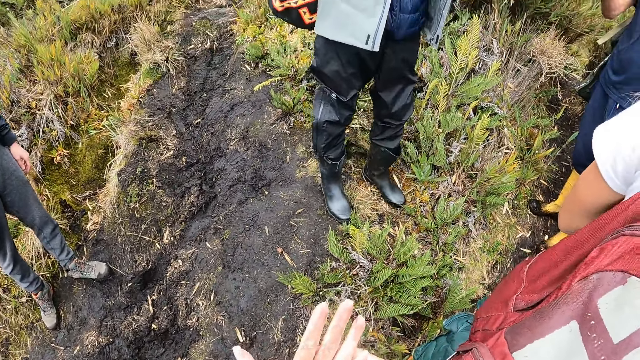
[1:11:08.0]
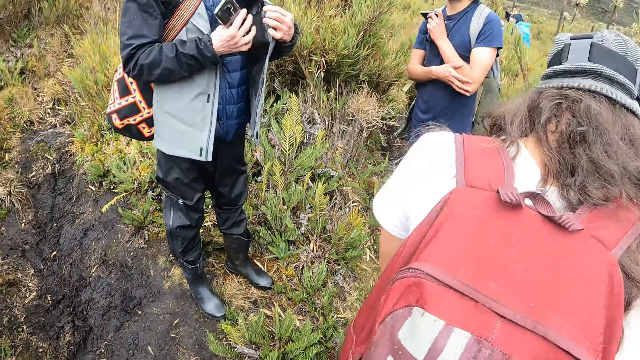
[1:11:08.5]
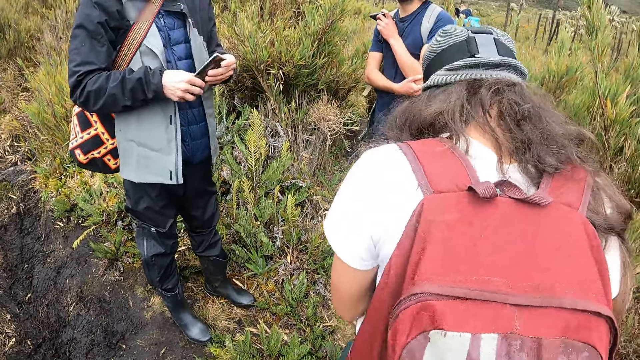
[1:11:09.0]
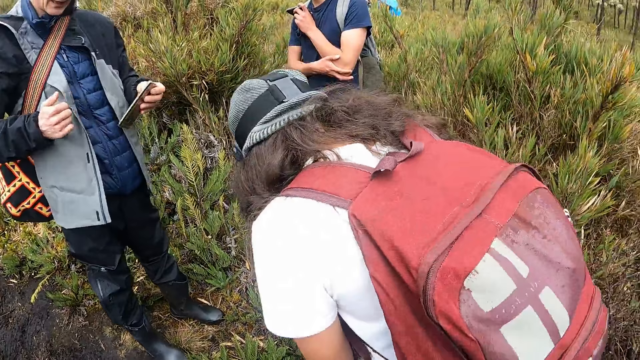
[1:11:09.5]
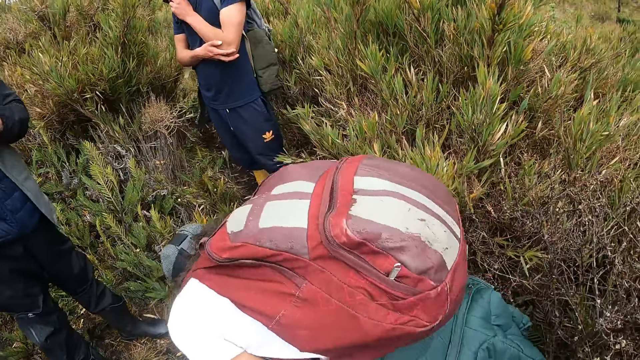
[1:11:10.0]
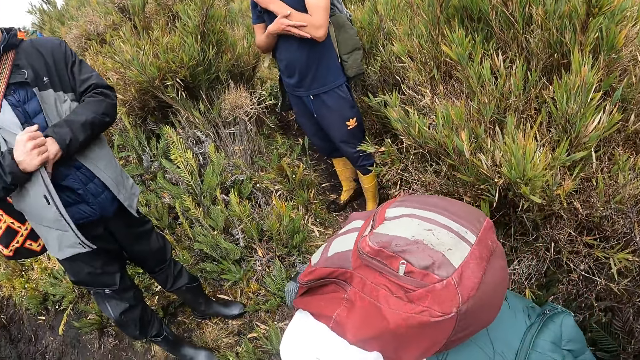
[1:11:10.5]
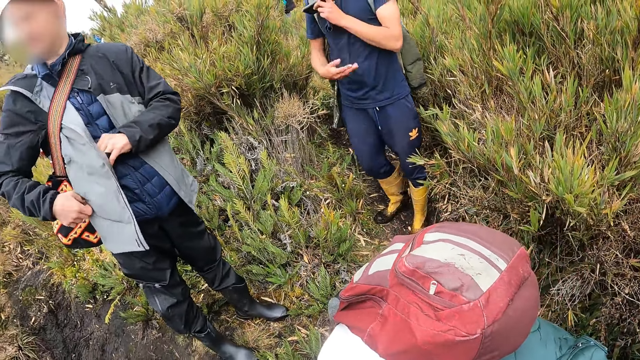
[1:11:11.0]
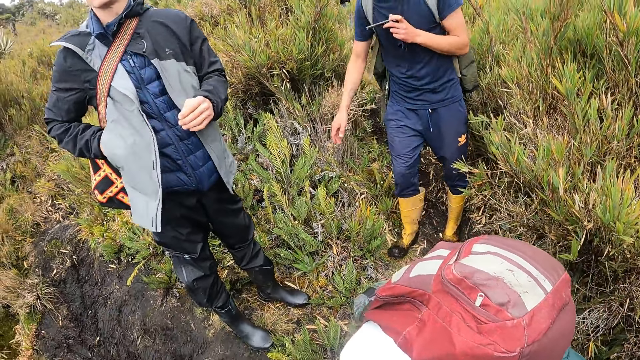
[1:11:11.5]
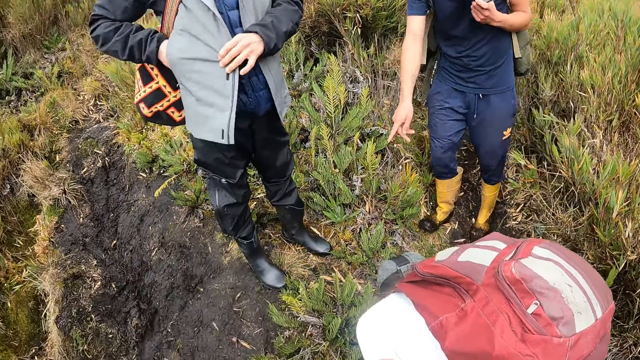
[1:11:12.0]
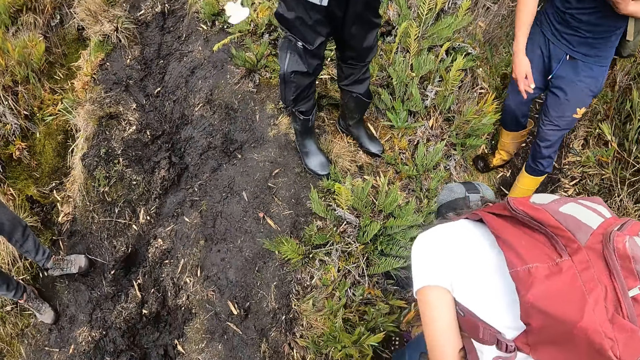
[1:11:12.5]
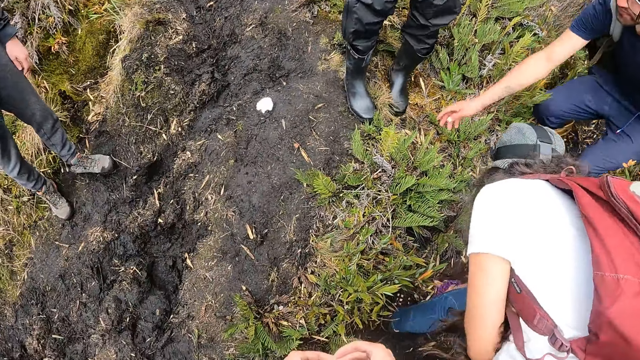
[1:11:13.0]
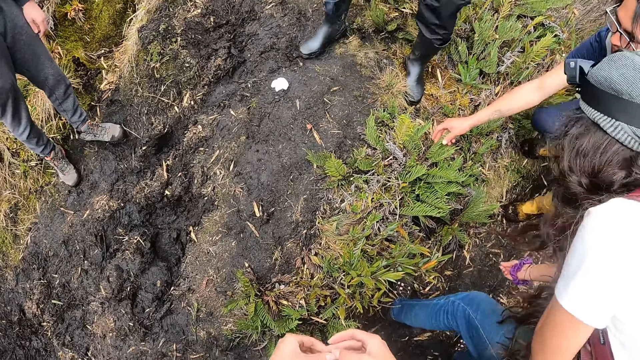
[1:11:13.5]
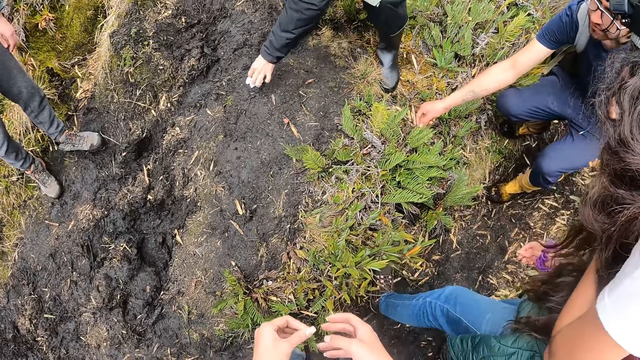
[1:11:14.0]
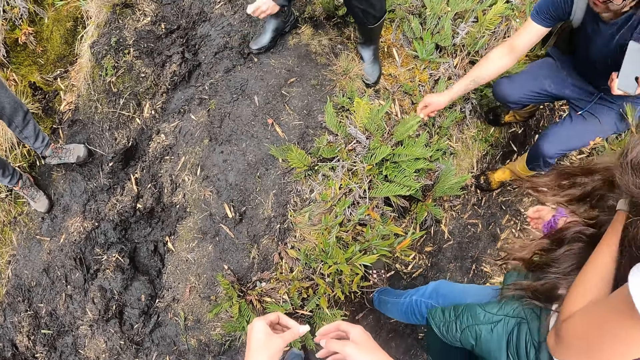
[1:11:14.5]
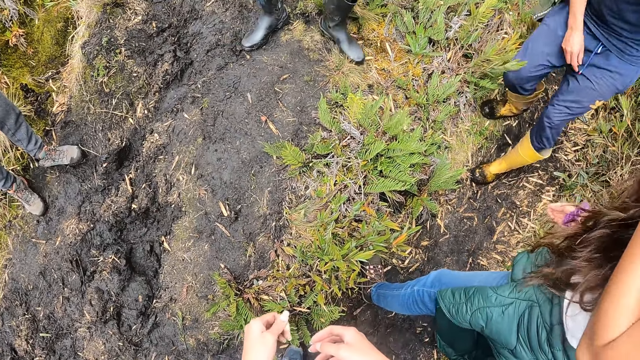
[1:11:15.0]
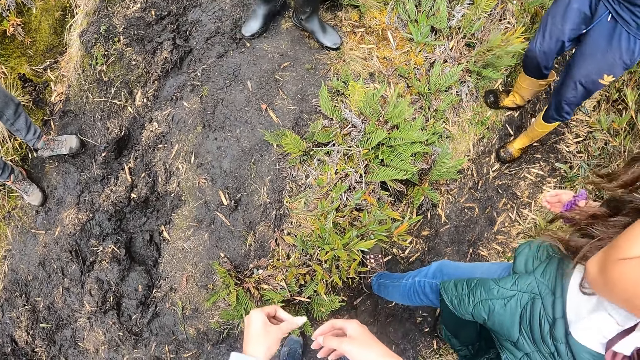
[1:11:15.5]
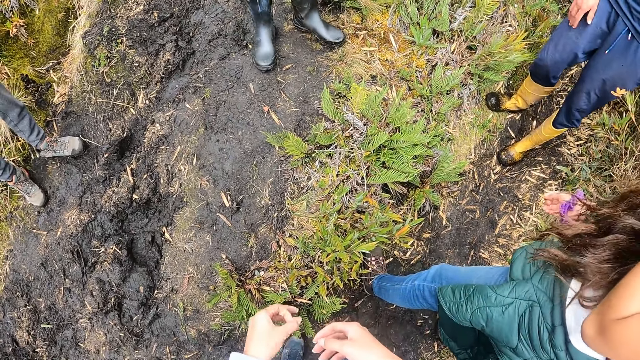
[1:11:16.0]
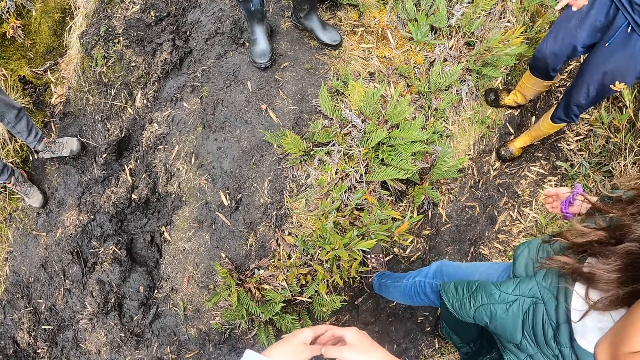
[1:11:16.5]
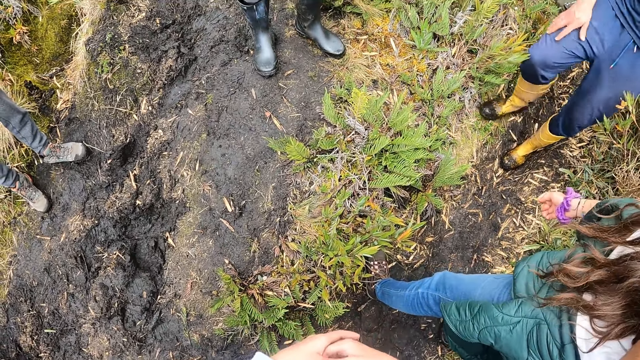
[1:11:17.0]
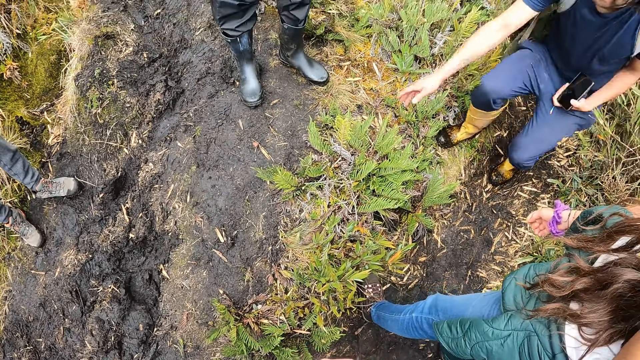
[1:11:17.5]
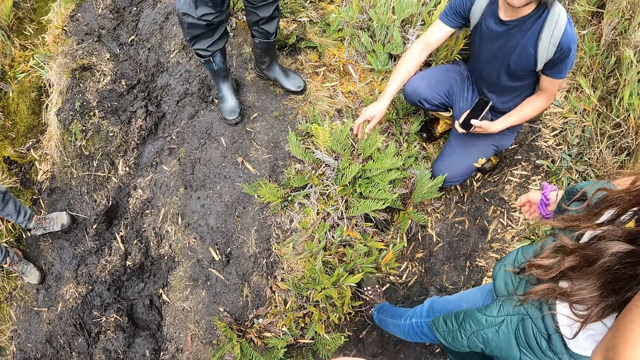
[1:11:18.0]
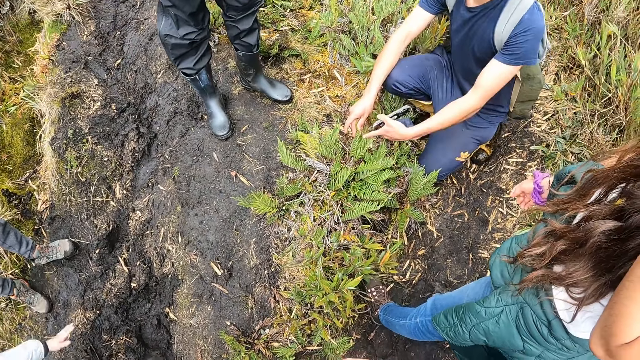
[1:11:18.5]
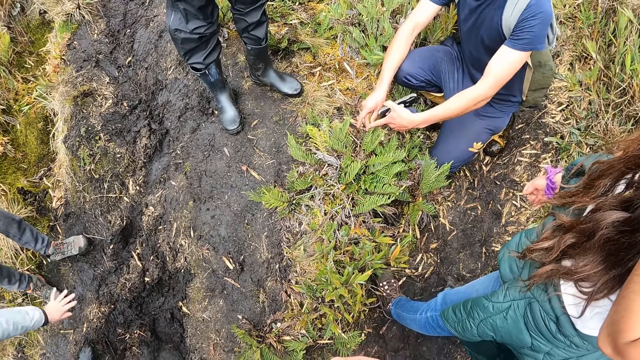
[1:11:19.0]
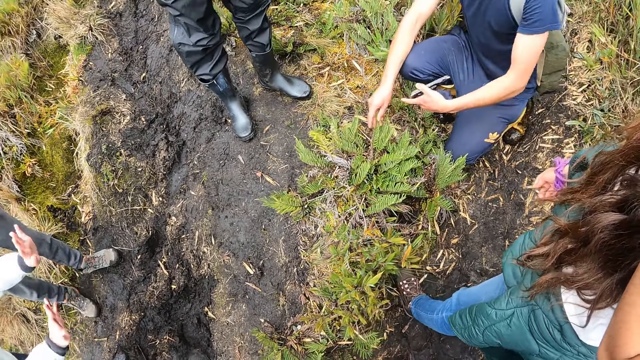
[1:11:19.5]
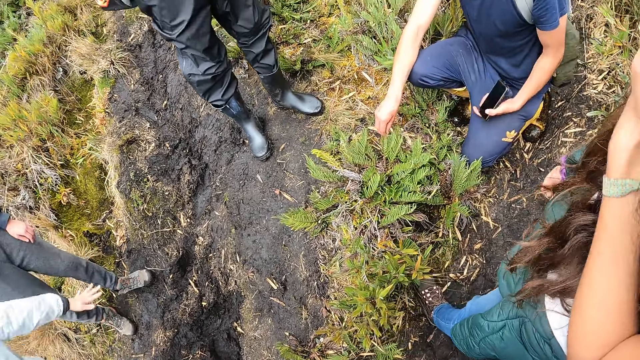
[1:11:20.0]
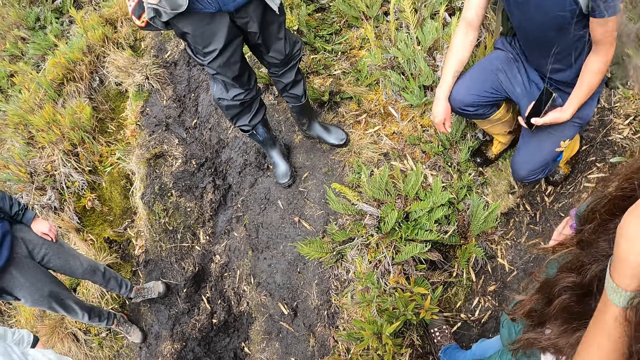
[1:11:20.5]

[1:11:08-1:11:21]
The man inserts a phone in his jacket with his left hand. A woman picks up a leaf from the field with her right hand. Another man touches the grasses on the field with his right hand. The first man picks up a handkerchief from the ground with his left hand. The other man touches the grasses on the field with his hands.

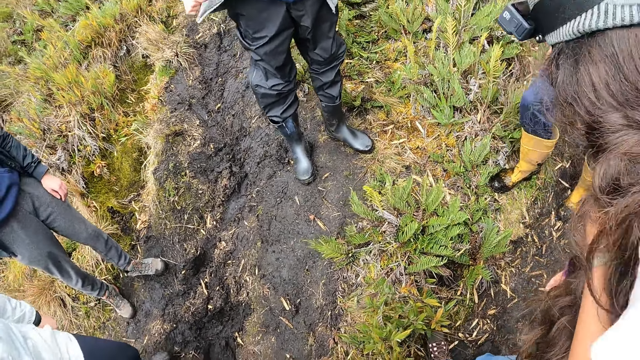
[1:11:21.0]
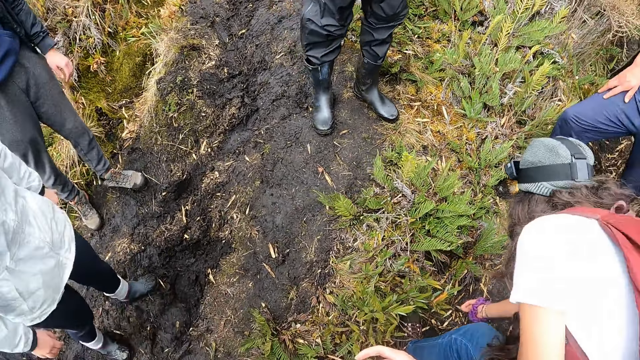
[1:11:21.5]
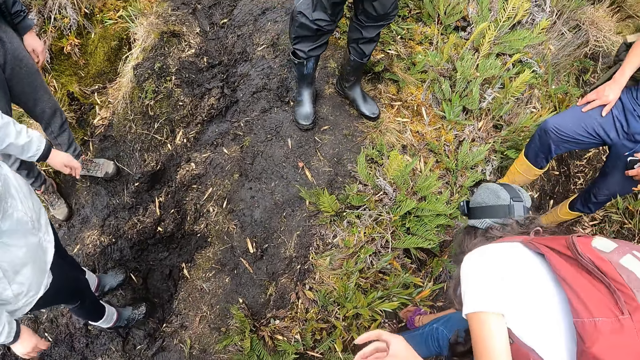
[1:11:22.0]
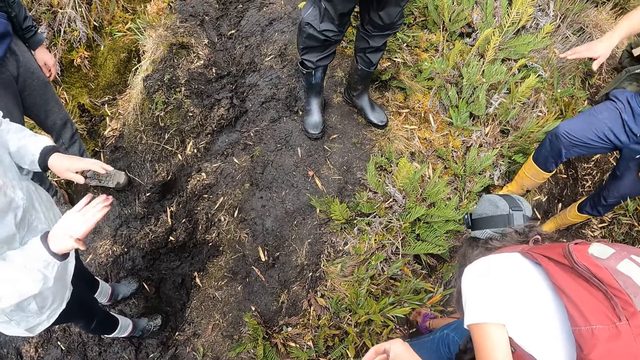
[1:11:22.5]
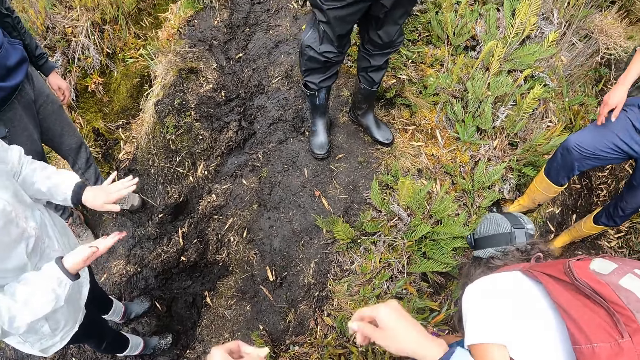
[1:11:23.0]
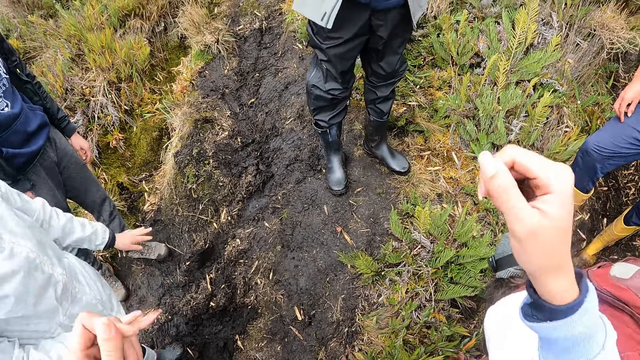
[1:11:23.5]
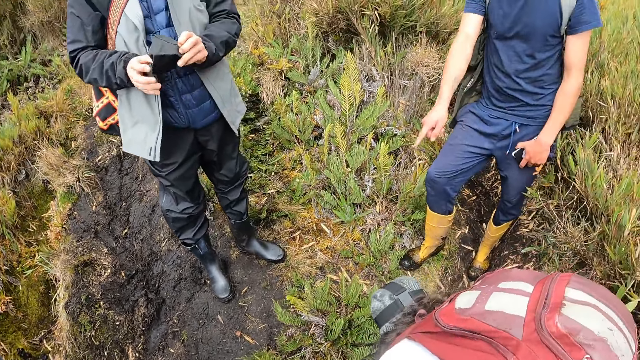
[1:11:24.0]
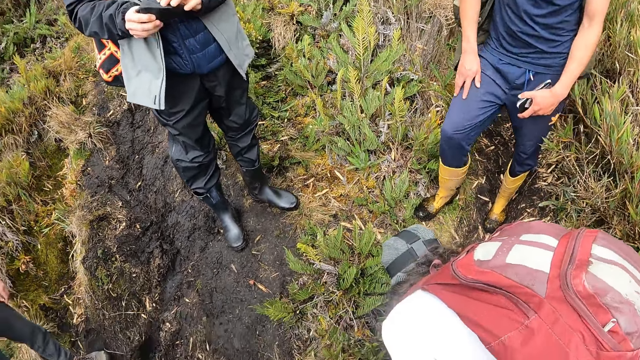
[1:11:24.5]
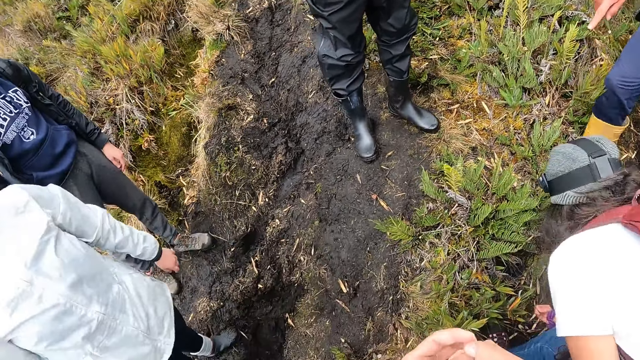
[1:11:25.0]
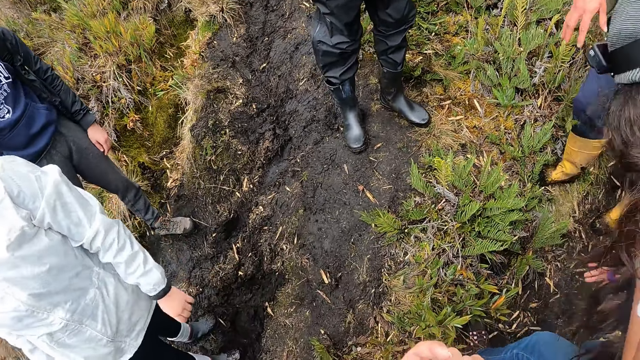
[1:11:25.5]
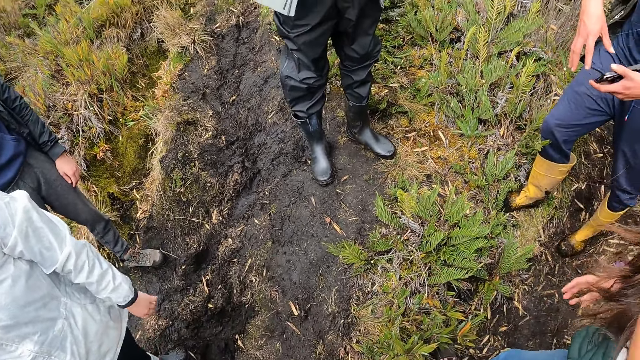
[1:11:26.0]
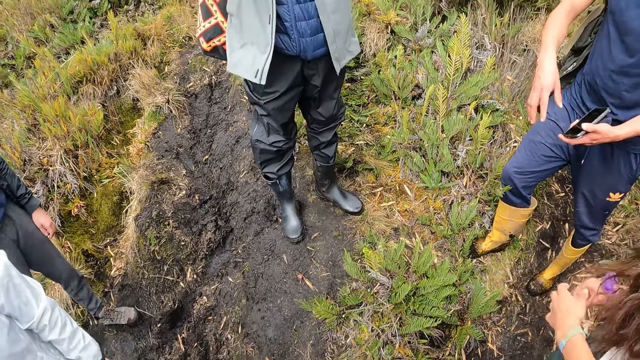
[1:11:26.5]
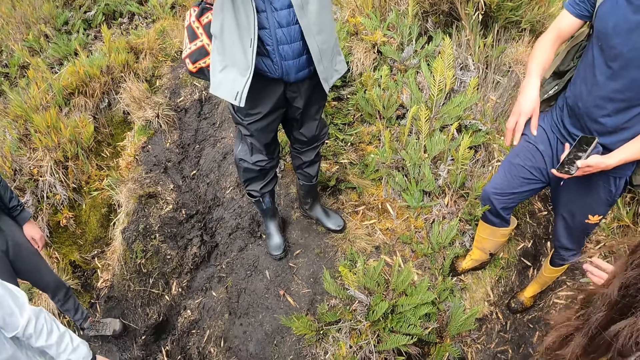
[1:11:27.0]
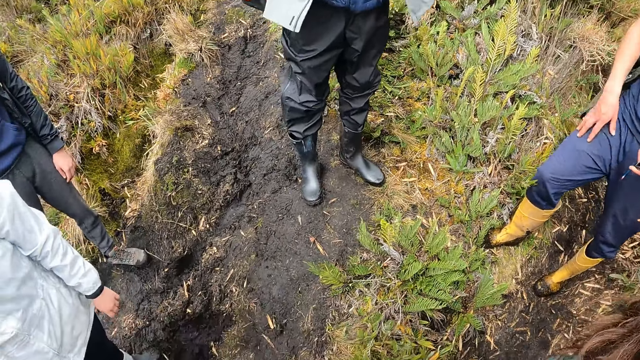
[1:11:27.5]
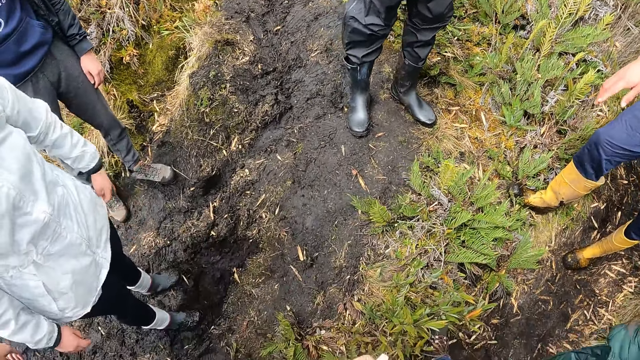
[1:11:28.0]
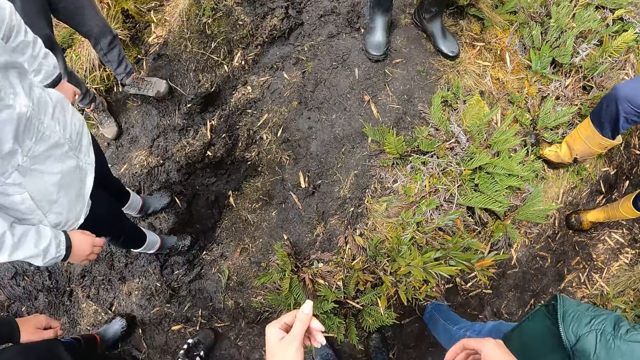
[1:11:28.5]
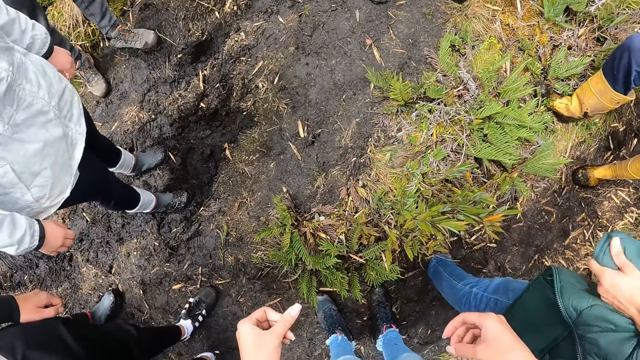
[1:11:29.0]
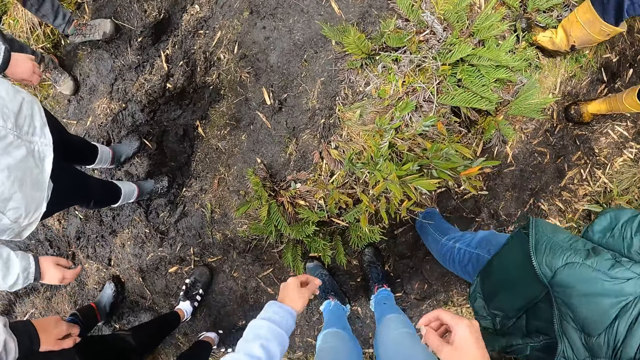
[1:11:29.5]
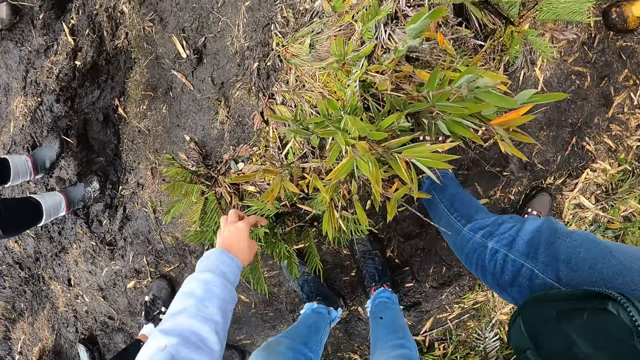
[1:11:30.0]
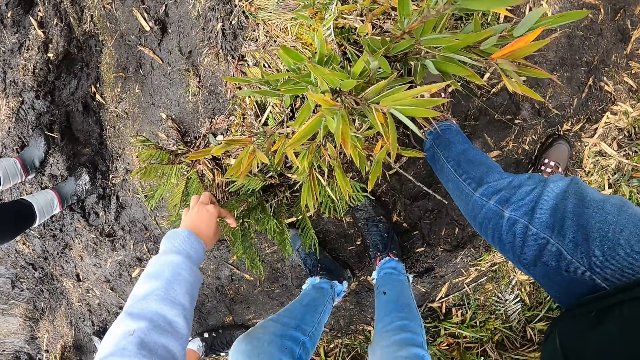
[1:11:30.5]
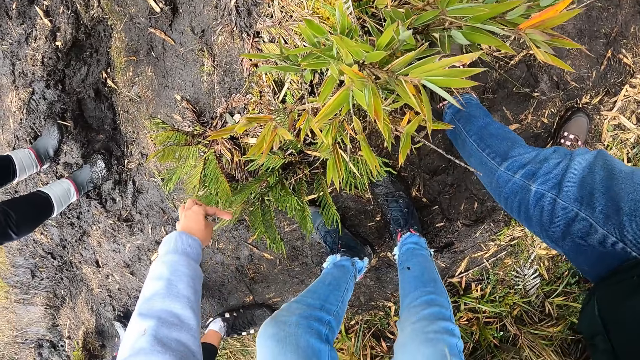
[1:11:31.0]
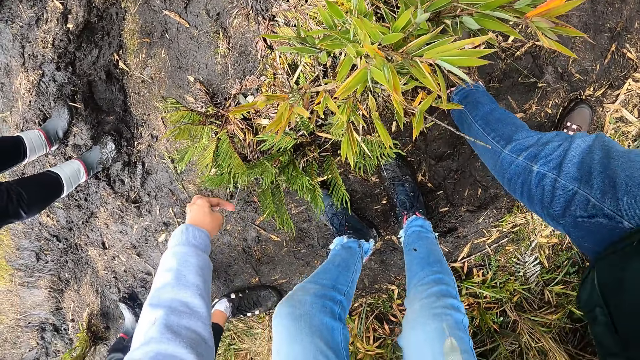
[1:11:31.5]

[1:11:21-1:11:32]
A woman drops the leaf in her right hand on the ground. The man wipes his hands together. The camera wearer touches some plants on the field with her left hand.
